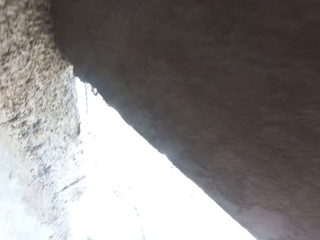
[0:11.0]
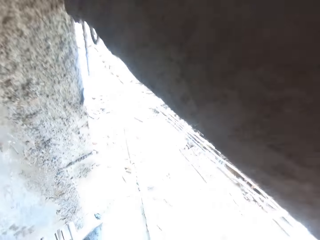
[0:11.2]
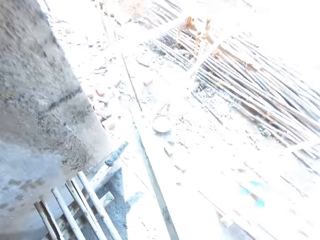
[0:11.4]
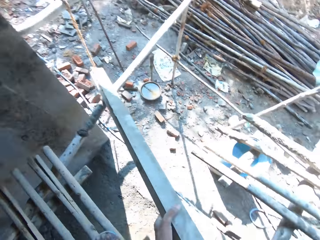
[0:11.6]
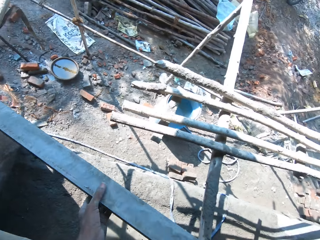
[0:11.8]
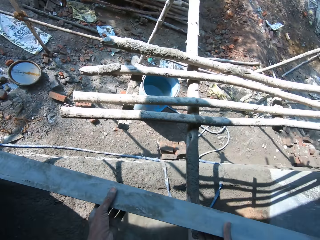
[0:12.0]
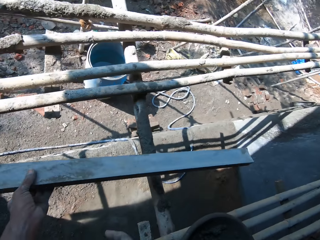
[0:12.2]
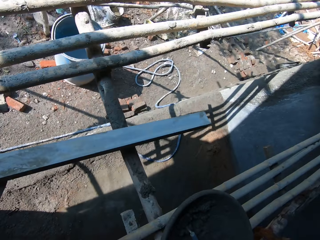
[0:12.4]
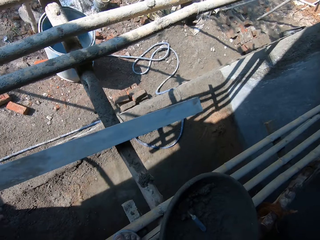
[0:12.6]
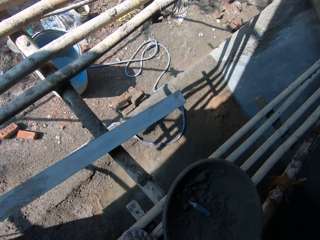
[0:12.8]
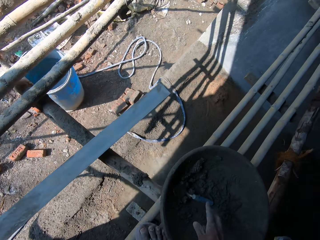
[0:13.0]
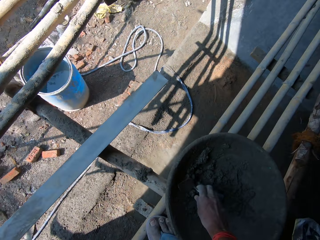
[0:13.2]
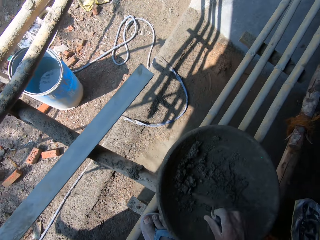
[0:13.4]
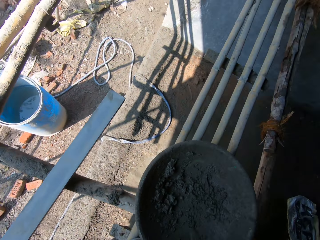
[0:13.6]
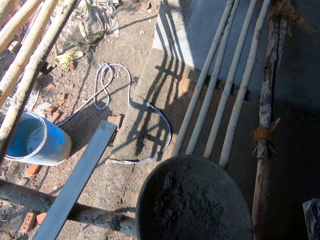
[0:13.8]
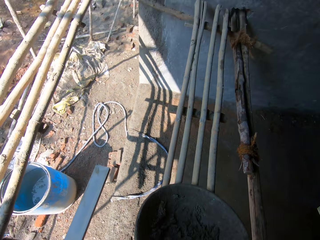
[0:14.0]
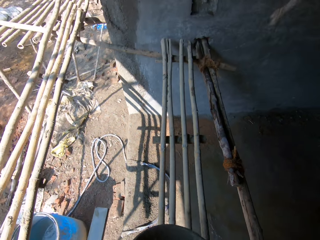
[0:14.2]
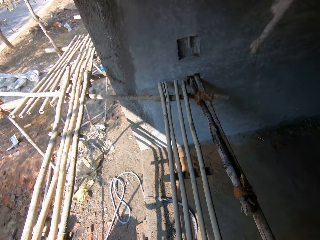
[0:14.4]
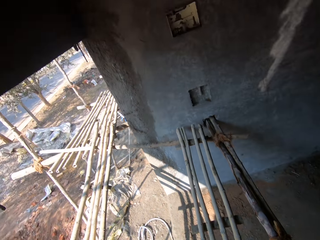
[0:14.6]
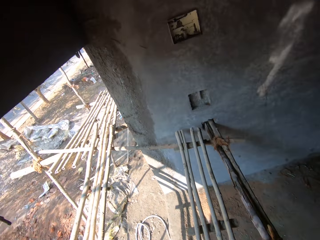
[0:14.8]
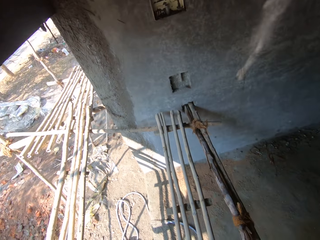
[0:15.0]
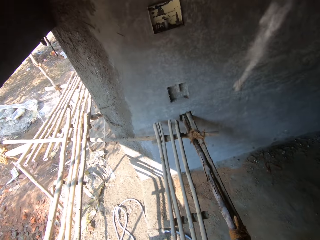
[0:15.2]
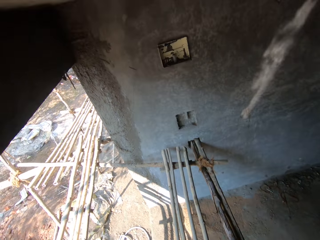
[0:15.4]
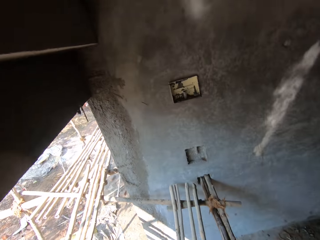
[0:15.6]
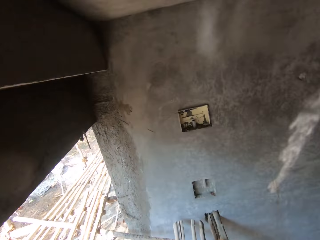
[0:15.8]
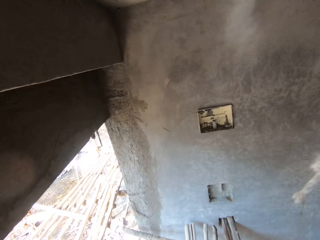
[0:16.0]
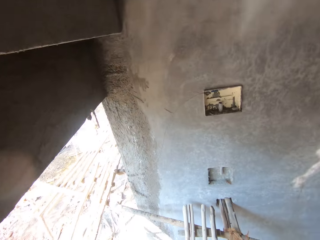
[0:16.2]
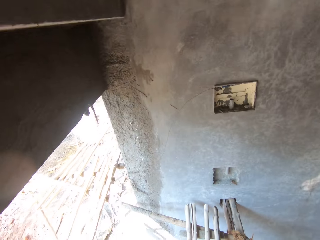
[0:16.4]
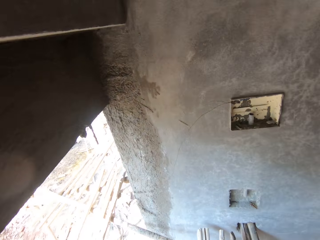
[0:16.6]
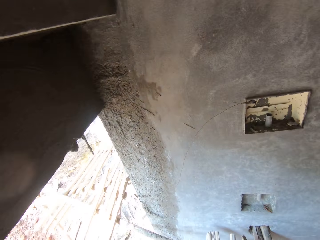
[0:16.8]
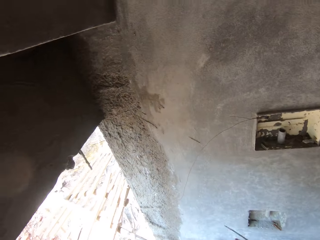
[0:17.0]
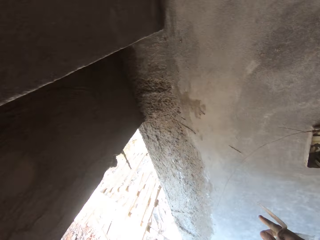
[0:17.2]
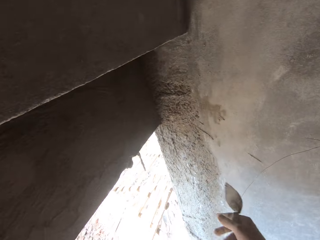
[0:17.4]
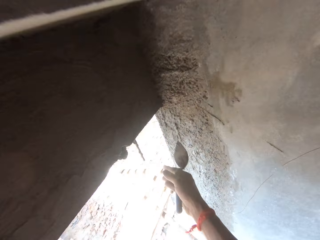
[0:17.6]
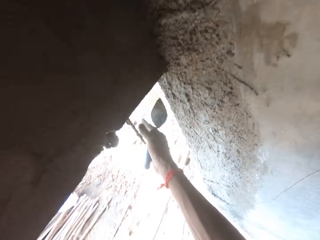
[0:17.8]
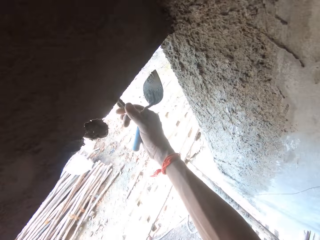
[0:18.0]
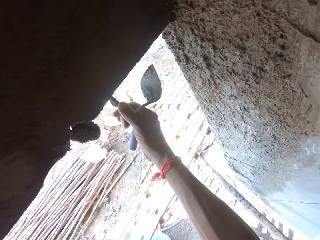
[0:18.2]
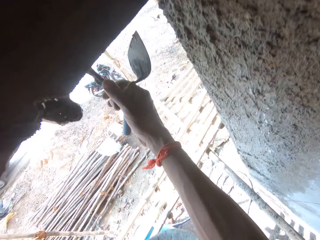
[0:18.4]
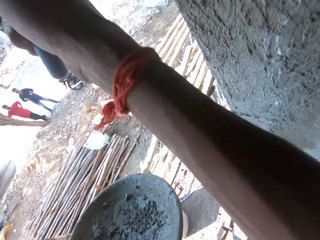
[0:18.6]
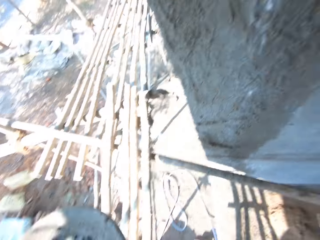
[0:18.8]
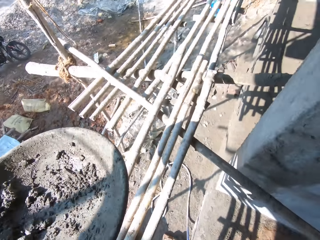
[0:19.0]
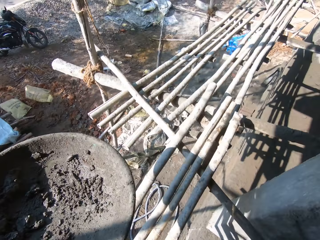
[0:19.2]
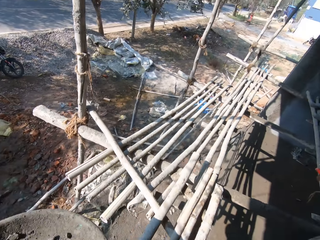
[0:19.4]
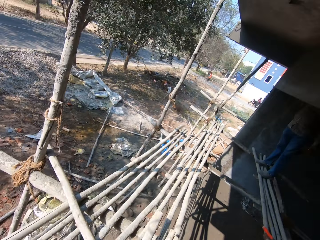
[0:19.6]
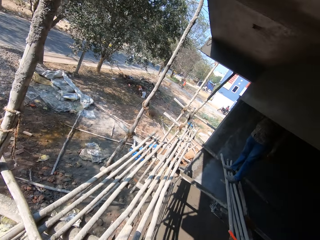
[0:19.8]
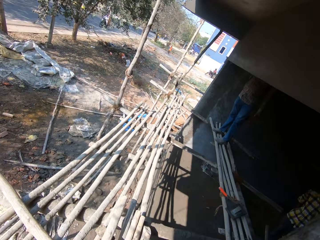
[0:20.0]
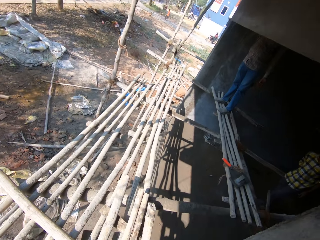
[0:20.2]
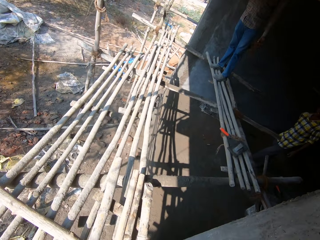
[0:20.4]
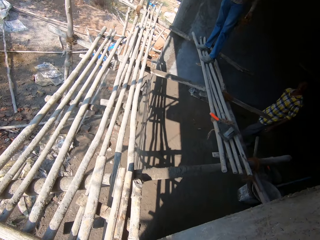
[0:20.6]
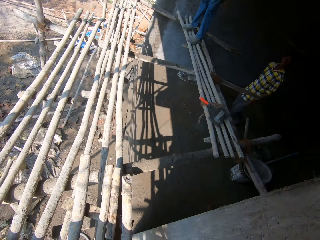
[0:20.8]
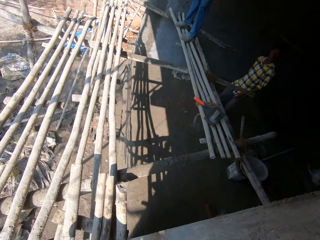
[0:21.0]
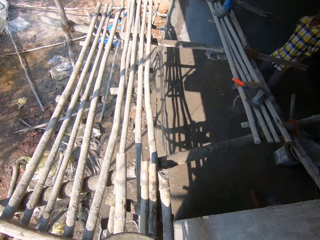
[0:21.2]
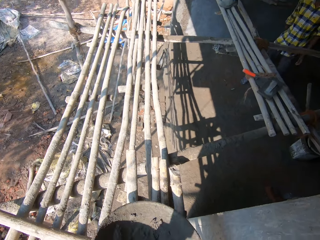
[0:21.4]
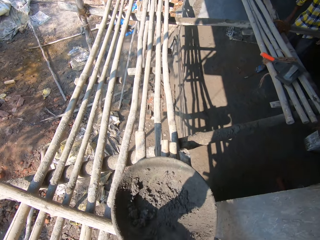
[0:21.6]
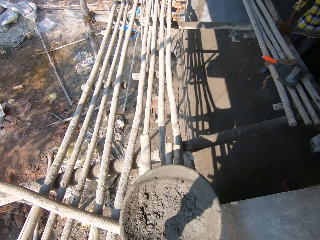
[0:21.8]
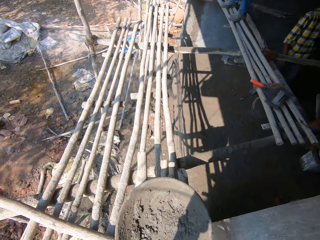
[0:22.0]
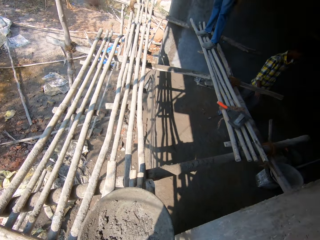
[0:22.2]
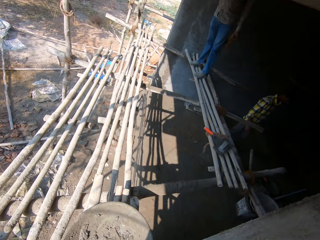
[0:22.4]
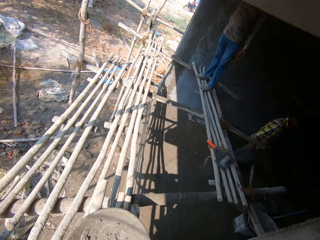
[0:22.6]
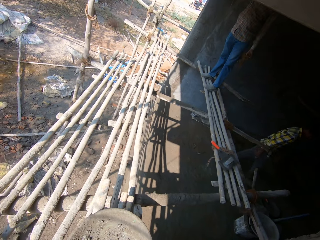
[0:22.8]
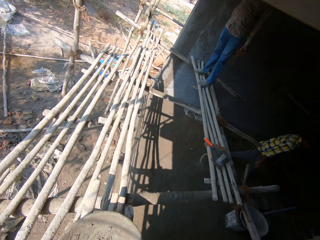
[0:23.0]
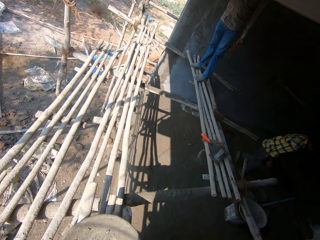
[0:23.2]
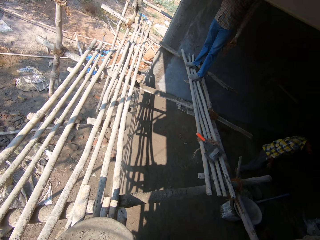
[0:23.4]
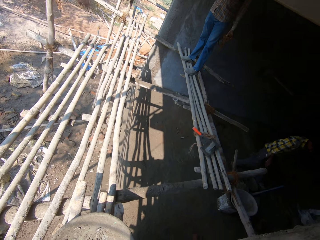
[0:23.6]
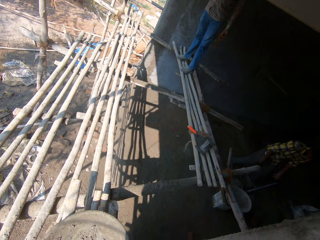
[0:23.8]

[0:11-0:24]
The camera wearer drops the wood or metal rod in his hands on a bamboo. He picks up a trowel from a cement pan on the bamboo with his right hand. He interacts with a man. He removes a log. He adjusts the cement pan on the bamboo with his hands.

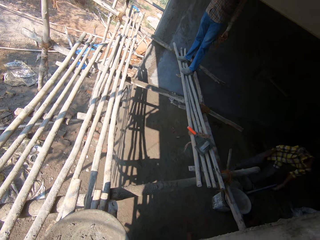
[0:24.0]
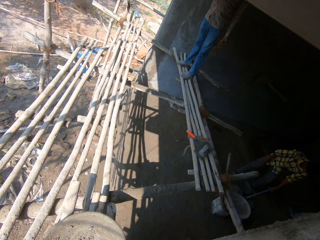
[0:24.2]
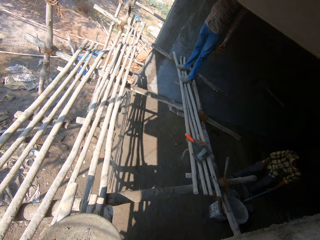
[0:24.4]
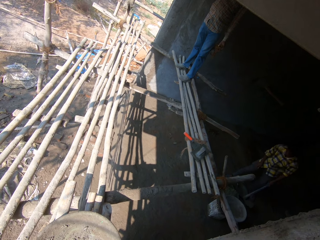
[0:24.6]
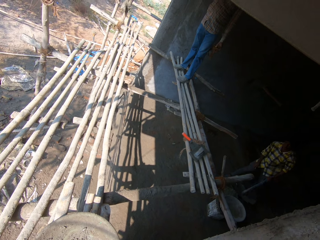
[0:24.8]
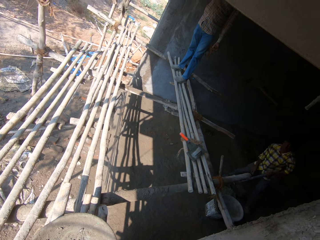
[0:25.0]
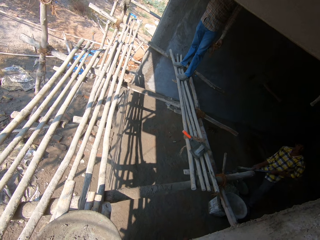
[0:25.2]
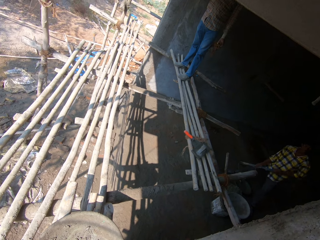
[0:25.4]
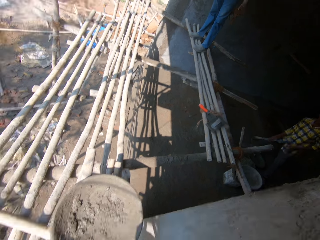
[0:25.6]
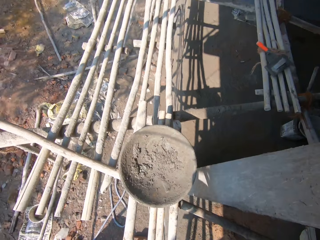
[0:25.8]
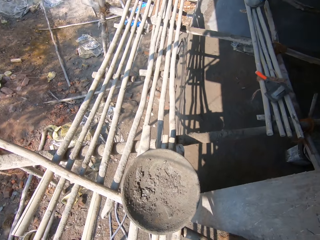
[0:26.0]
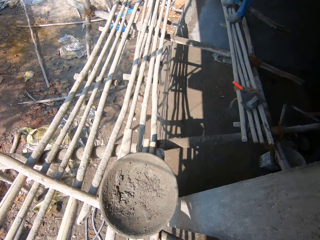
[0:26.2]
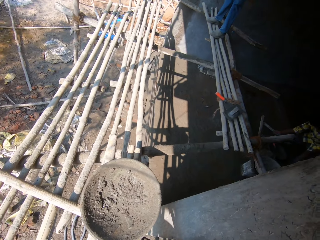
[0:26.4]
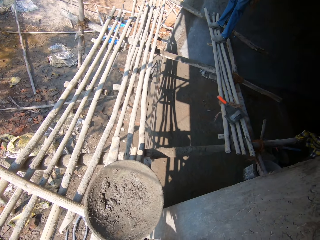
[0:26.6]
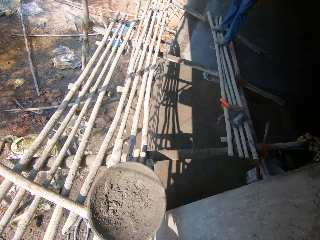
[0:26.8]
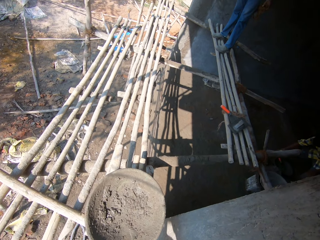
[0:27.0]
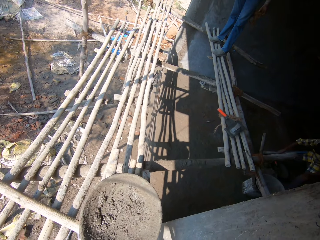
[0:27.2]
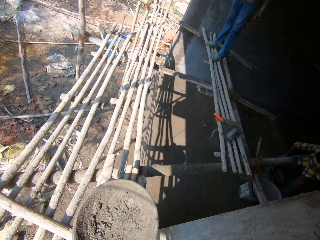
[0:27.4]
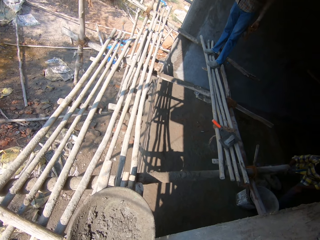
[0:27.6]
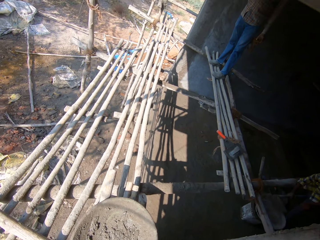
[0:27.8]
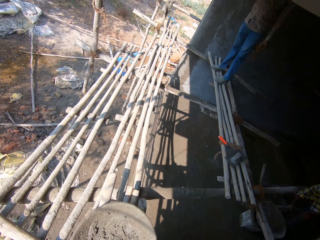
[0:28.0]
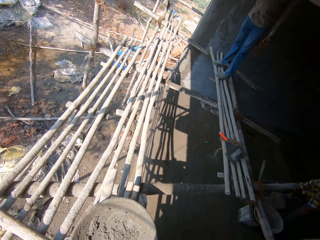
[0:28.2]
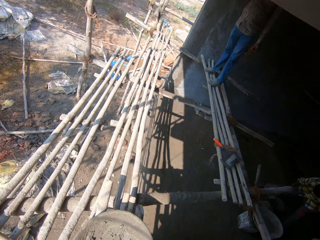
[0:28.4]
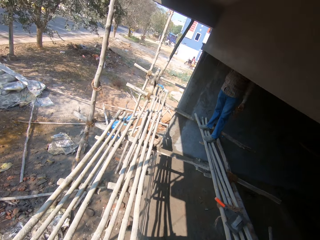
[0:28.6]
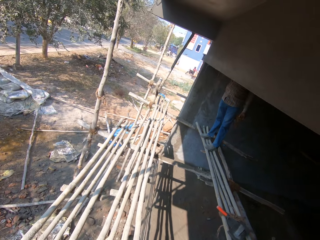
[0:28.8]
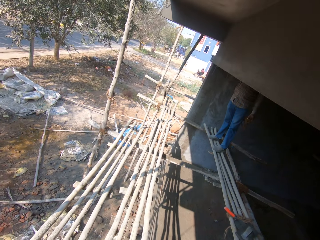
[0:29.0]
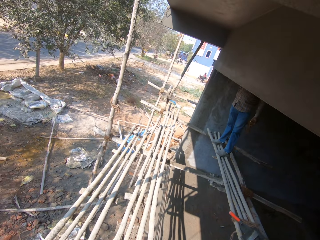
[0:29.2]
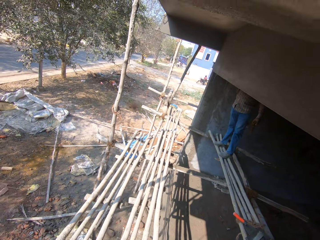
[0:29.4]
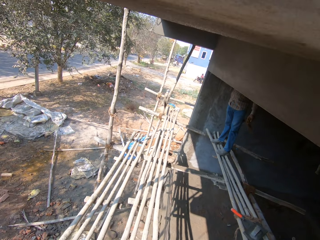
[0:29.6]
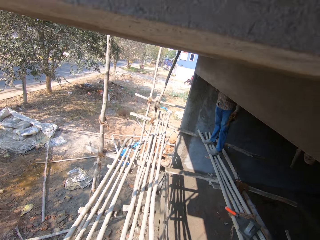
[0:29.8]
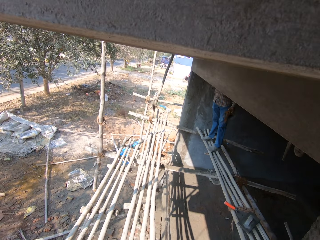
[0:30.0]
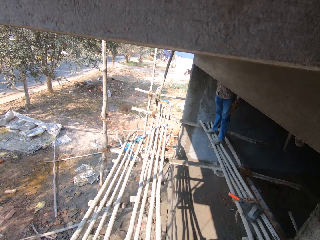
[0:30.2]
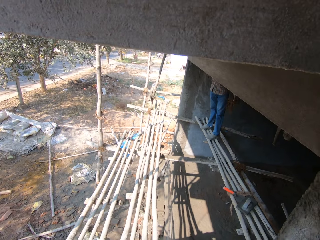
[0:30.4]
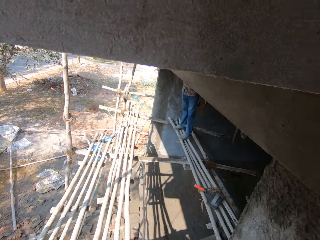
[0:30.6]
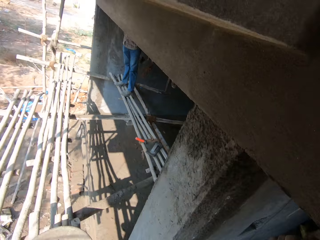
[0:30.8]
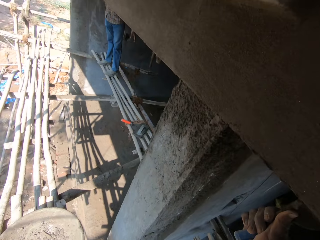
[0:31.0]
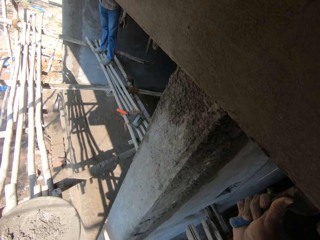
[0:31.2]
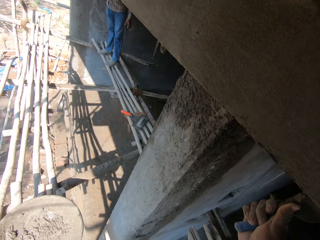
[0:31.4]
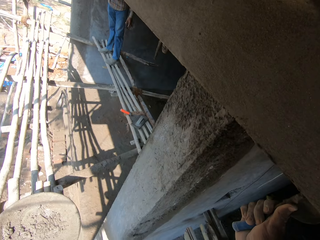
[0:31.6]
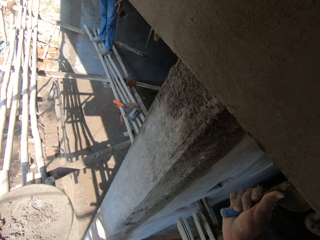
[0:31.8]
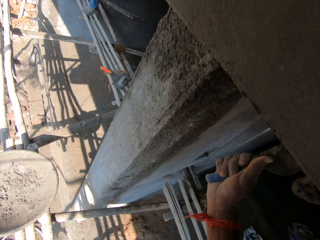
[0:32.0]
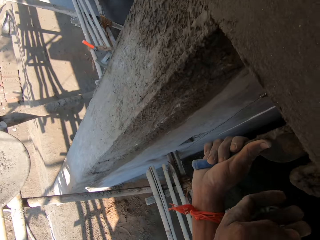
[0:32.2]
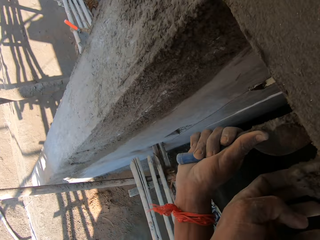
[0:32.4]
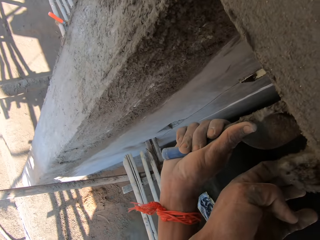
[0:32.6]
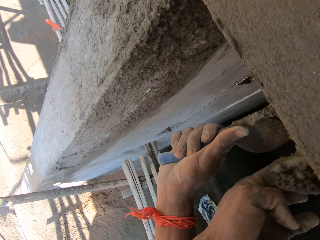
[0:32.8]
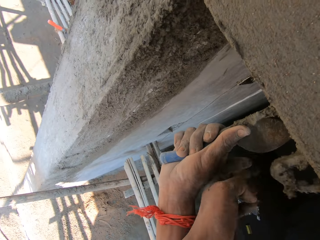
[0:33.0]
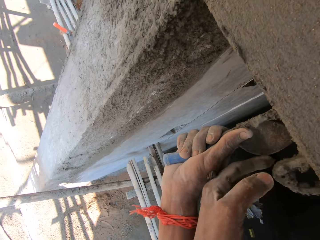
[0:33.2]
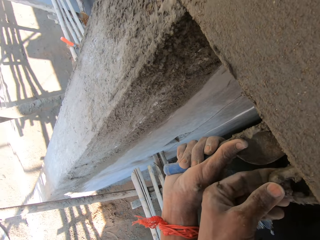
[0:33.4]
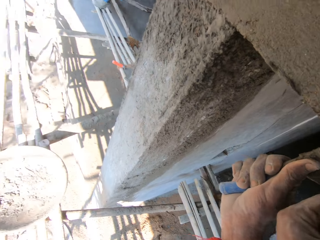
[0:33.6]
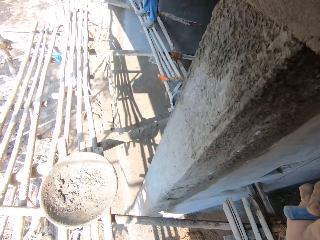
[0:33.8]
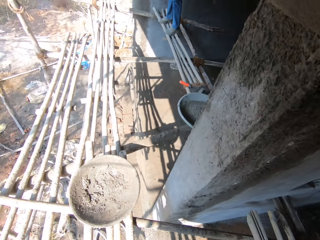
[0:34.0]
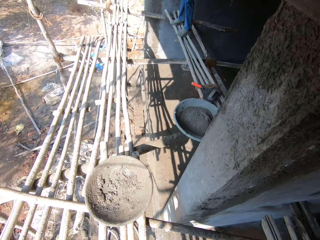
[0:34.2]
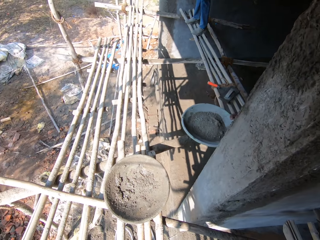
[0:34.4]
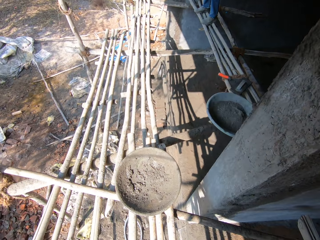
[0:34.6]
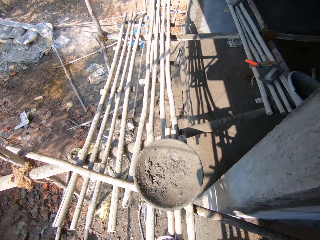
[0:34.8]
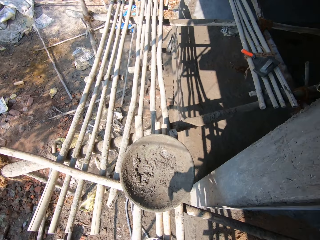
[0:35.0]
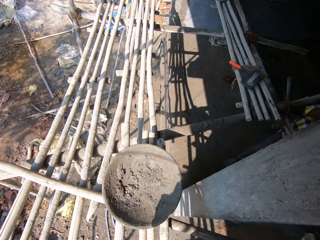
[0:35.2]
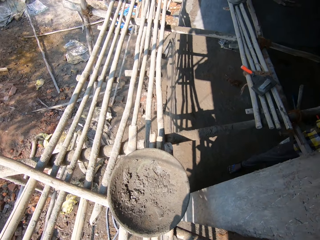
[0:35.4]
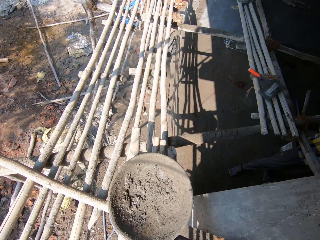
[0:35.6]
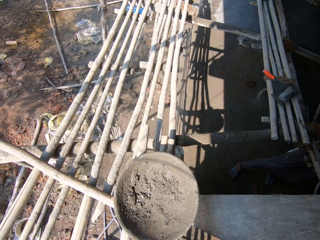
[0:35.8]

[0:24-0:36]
The man picks up a hoe from the ground with his left hand and transfers mortar from the ground to a cement pan with the hoe in his hands. The camera wearer removes the mortar from a rod on the wall with his left hand.
